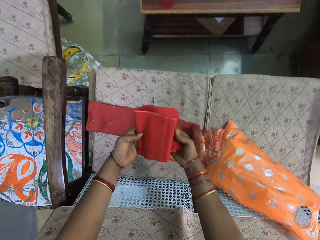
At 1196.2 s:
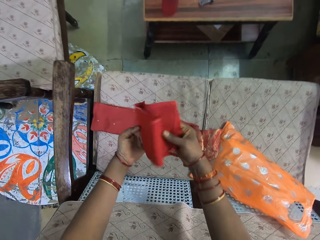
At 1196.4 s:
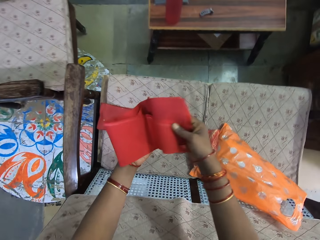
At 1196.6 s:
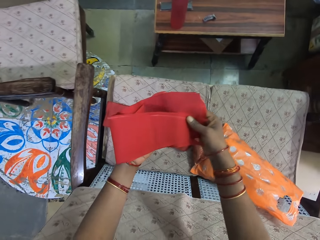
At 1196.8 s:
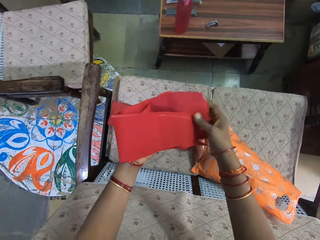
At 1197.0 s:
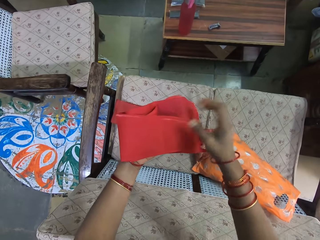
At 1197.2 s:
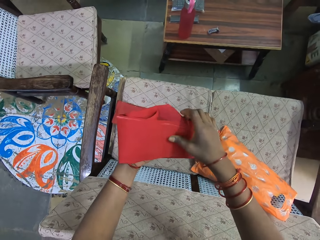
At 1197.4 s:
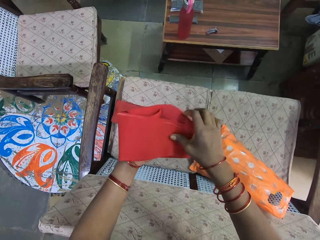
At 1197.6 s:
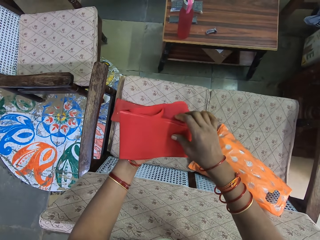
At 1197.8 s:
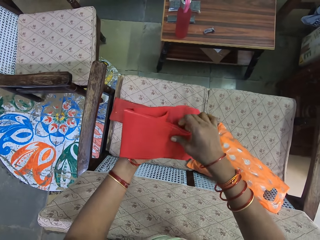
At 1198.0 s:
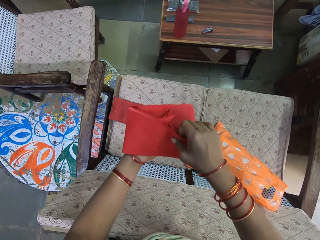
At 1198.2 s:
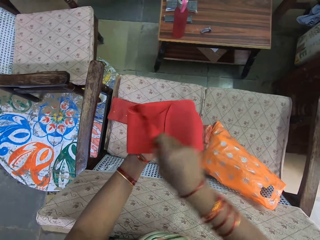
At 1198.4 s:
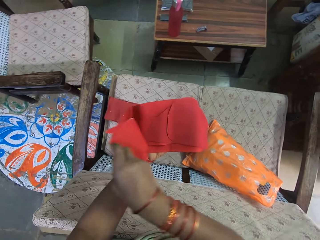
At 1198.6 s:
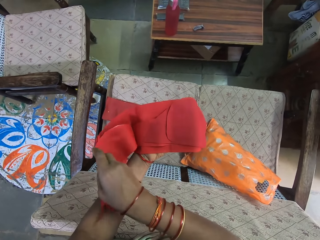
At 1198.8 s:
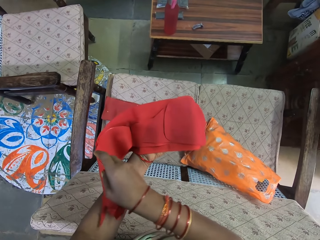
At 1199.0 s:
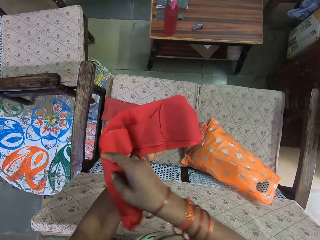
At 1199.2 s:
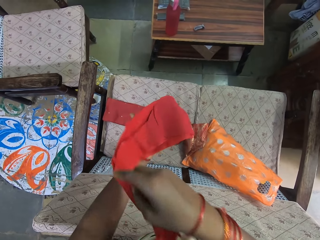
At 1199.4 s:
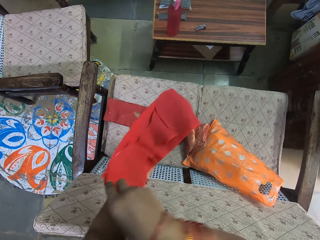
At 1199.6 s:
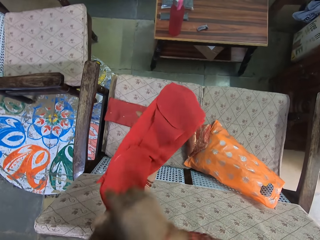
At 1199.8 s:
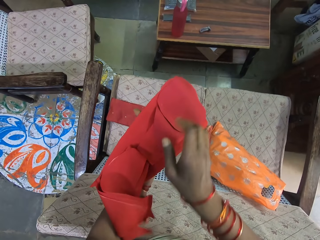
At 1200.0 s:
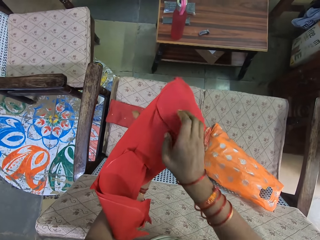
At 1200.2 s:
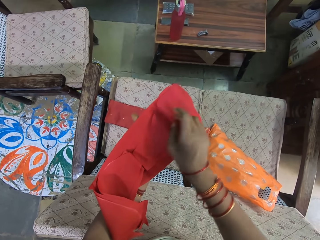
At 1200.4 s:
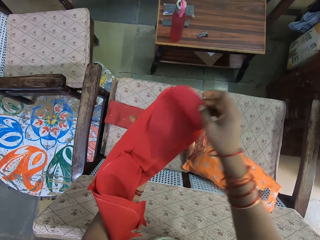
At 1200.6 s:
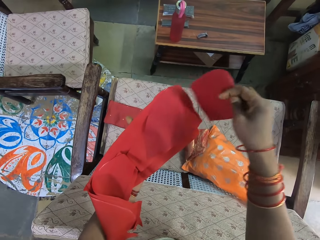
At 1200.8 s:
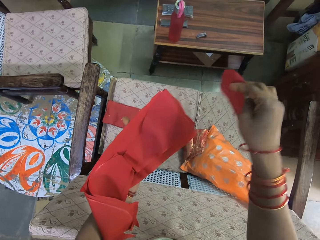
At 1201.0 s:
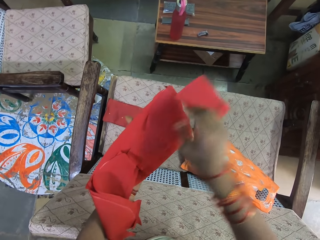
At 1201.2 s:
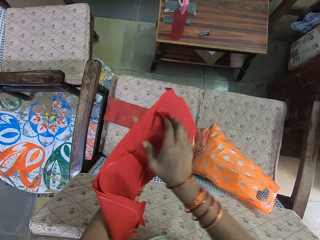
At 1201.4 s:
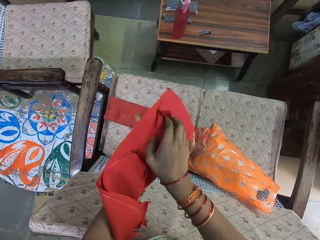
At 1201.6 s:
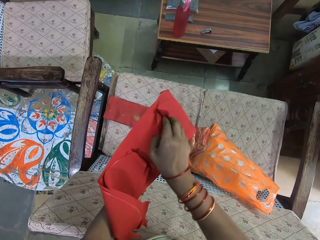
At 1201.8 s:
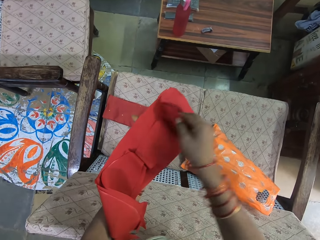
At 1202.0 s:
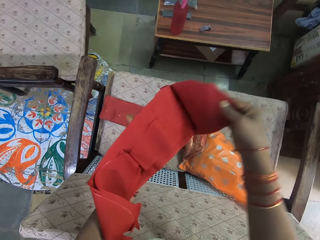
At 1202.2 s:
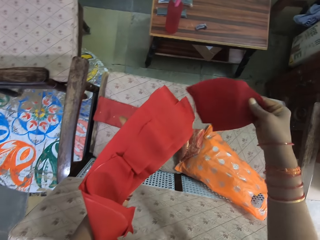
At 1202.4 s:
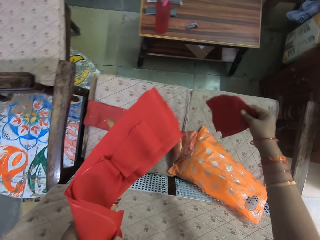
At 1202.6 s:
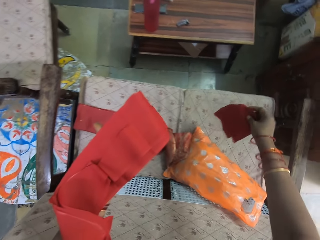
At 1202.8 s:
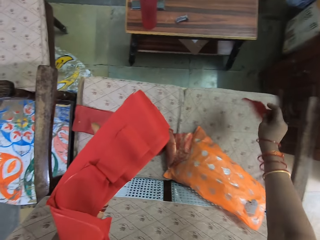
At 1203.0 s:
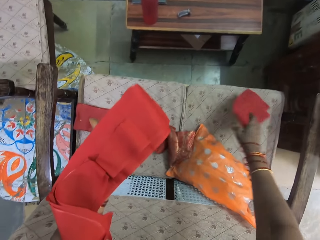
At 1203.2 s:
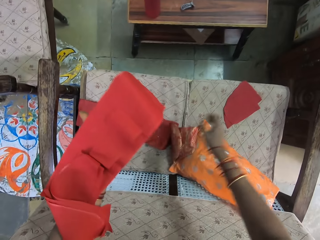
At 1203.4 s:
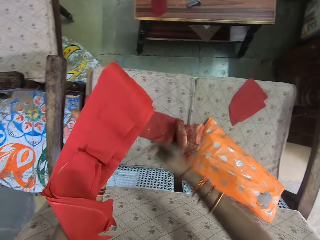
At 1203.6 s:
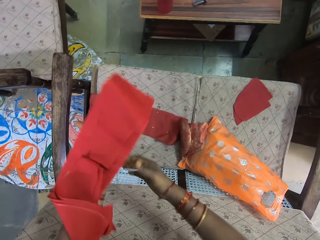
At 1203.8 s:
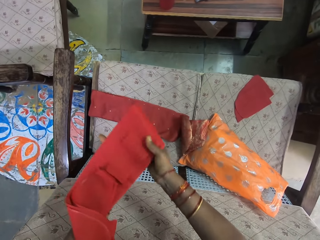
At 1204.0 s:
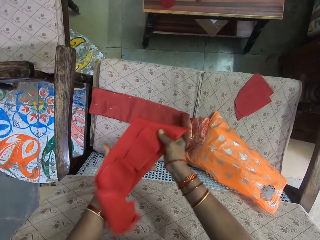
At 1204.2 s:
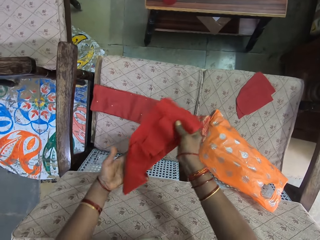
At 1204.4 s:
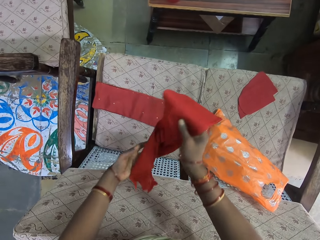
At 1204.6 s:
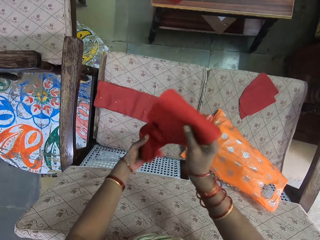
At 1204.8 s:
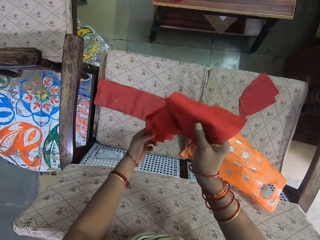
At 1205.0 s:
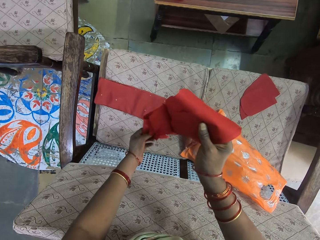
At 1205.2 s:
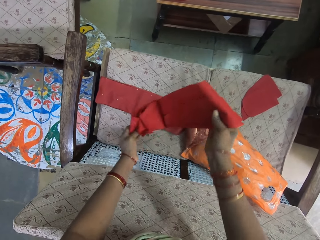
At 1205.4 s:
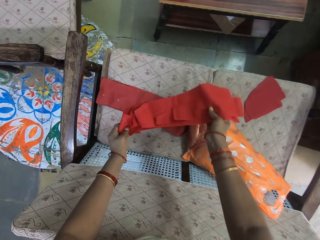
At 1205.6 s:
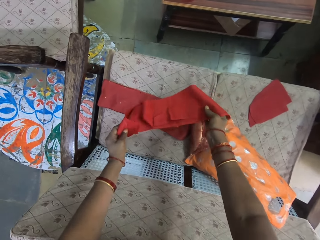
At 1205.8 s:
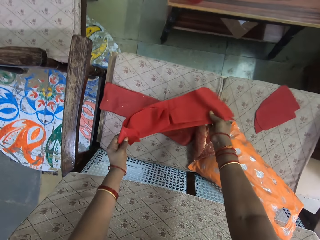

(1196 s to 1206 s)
The camera wearer picks the material or fabric from the chair. She unfolds the material in her hands. She looks at the fabric. She looks at the fabric again. She picks the material from her hand. She drops the material on the chair. She holds the material with her hands.

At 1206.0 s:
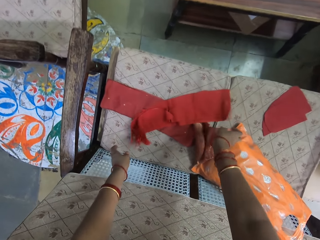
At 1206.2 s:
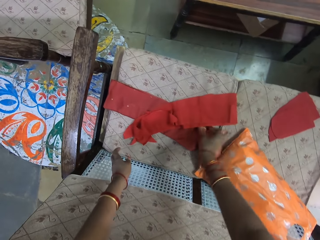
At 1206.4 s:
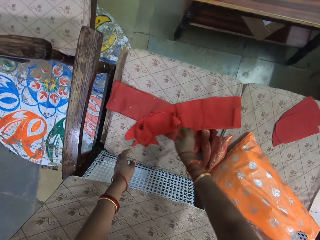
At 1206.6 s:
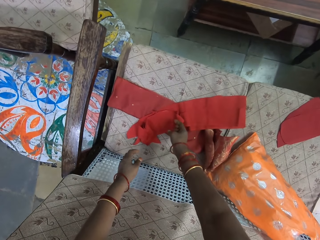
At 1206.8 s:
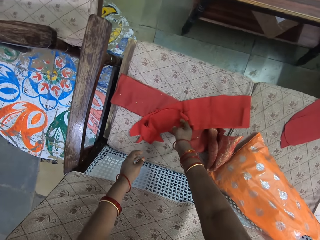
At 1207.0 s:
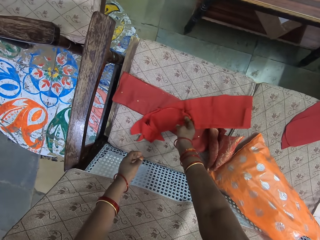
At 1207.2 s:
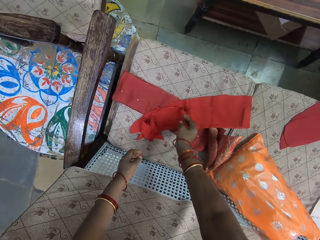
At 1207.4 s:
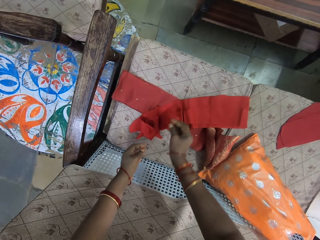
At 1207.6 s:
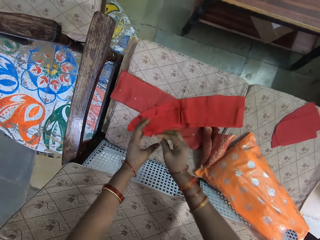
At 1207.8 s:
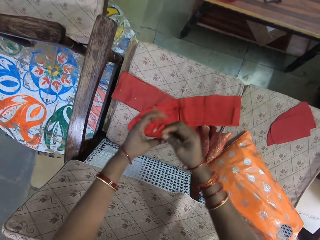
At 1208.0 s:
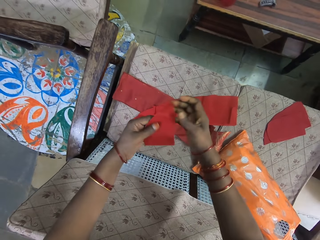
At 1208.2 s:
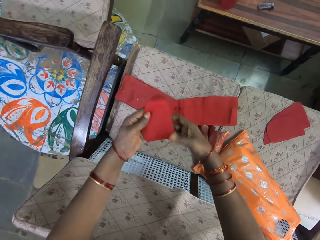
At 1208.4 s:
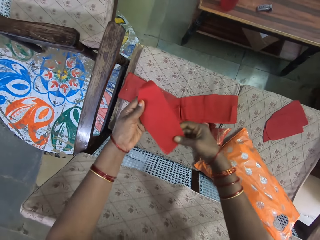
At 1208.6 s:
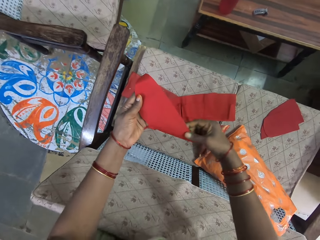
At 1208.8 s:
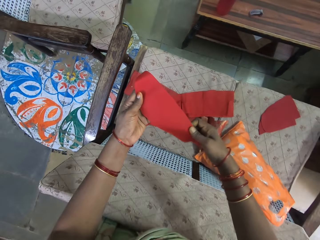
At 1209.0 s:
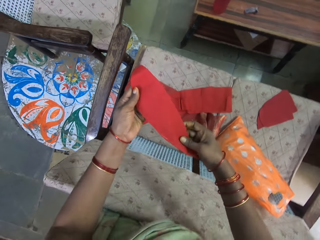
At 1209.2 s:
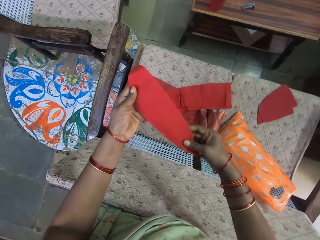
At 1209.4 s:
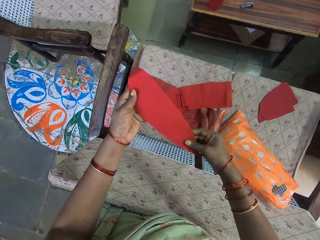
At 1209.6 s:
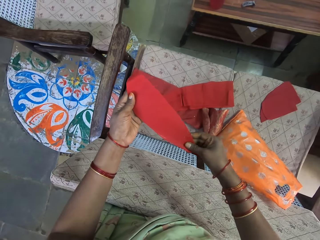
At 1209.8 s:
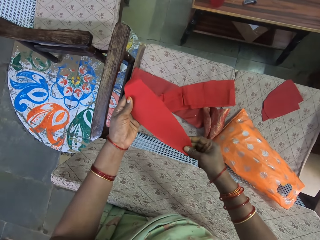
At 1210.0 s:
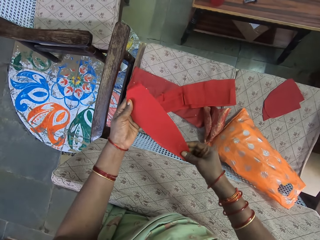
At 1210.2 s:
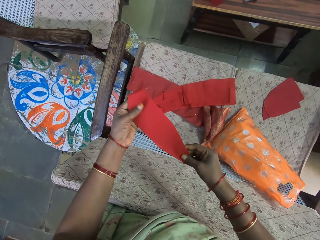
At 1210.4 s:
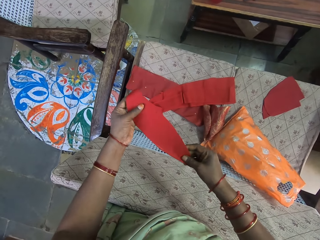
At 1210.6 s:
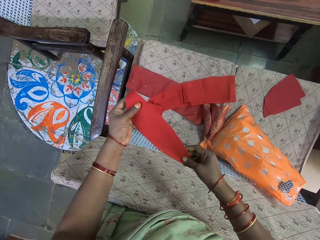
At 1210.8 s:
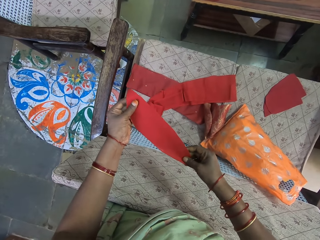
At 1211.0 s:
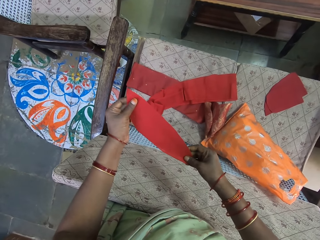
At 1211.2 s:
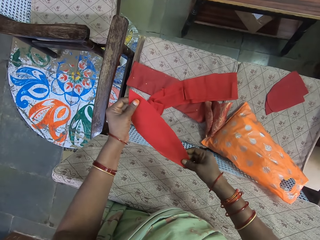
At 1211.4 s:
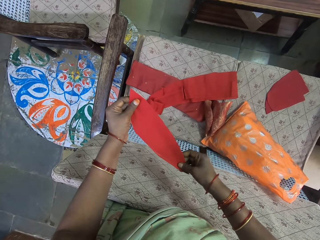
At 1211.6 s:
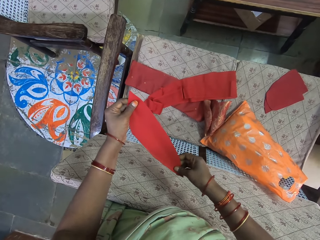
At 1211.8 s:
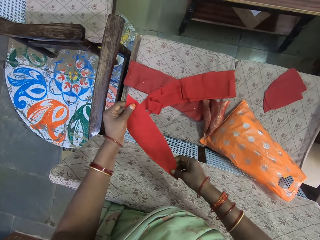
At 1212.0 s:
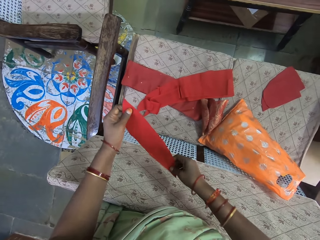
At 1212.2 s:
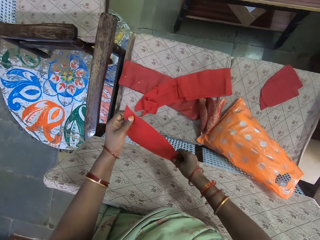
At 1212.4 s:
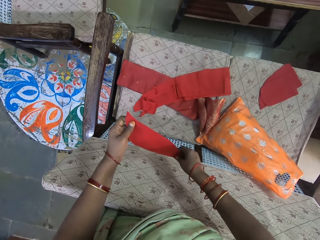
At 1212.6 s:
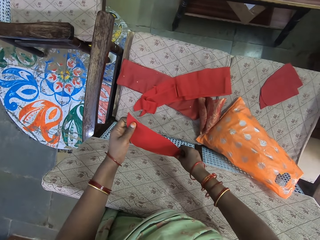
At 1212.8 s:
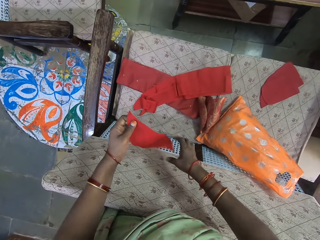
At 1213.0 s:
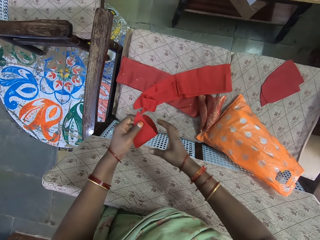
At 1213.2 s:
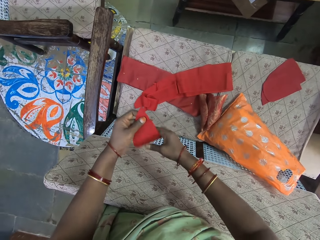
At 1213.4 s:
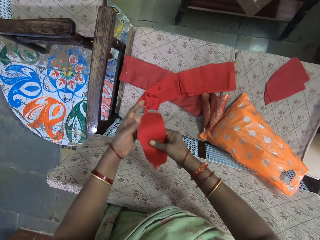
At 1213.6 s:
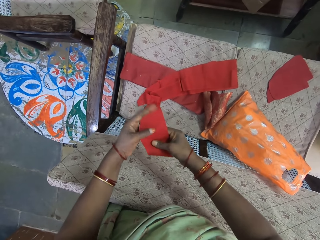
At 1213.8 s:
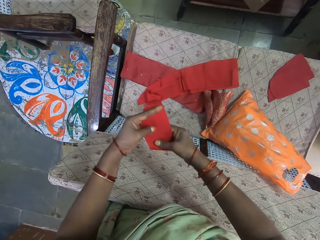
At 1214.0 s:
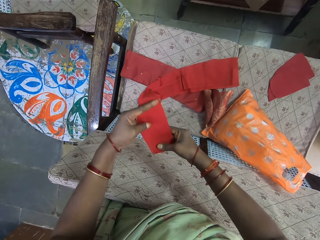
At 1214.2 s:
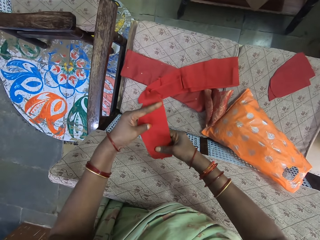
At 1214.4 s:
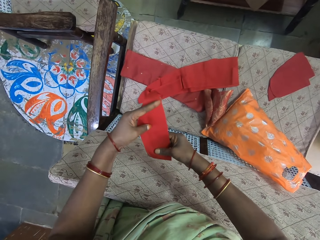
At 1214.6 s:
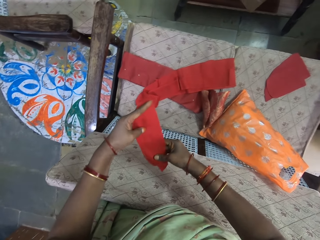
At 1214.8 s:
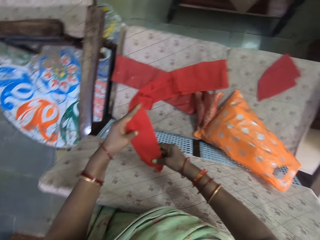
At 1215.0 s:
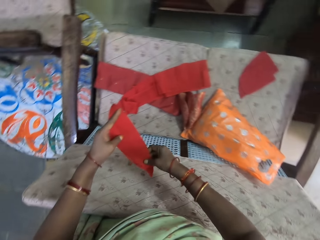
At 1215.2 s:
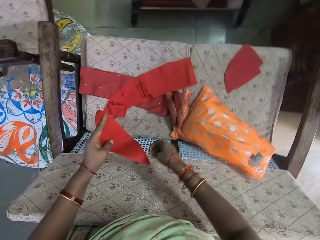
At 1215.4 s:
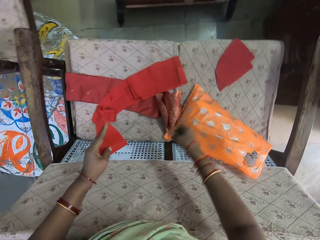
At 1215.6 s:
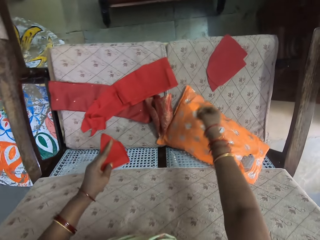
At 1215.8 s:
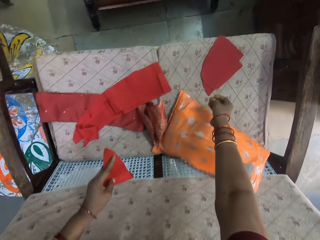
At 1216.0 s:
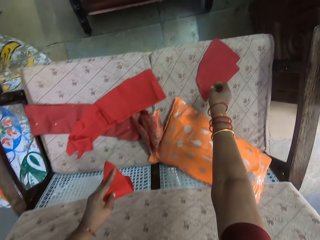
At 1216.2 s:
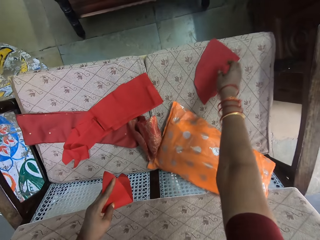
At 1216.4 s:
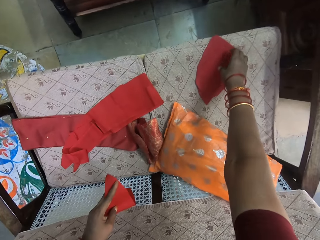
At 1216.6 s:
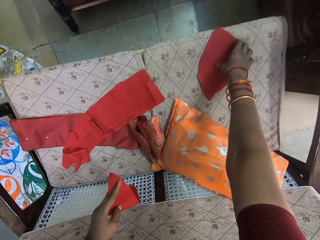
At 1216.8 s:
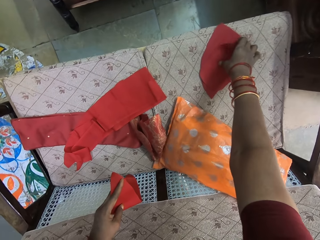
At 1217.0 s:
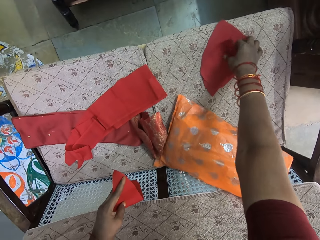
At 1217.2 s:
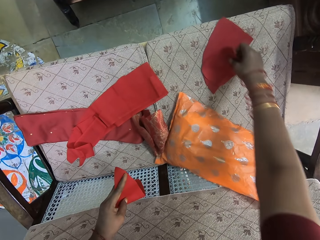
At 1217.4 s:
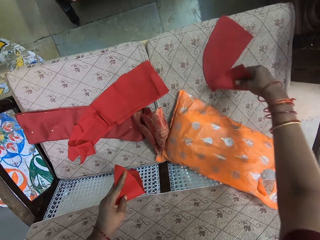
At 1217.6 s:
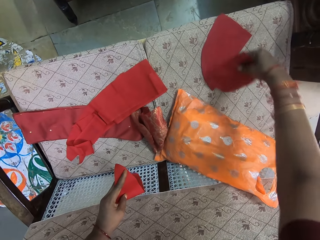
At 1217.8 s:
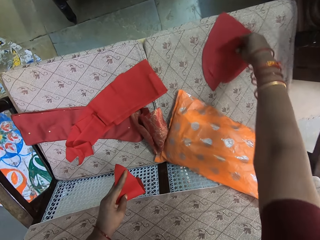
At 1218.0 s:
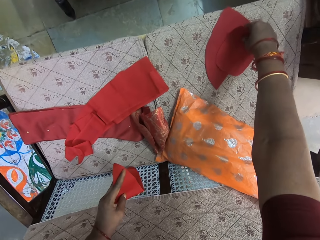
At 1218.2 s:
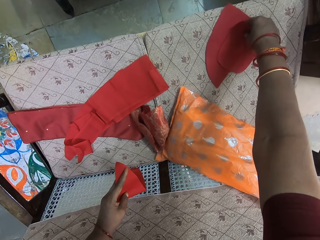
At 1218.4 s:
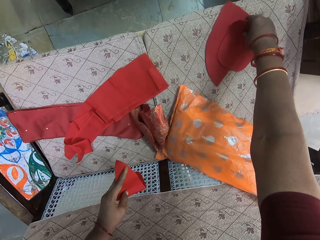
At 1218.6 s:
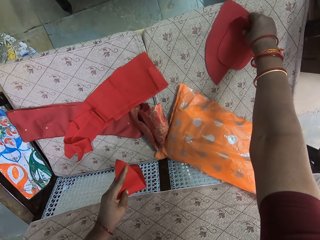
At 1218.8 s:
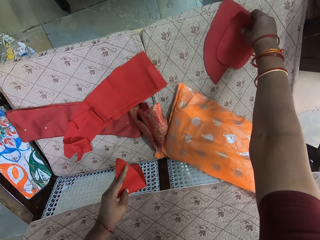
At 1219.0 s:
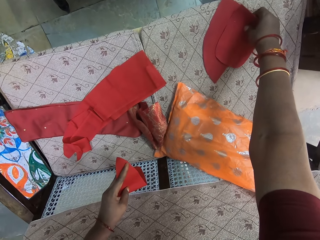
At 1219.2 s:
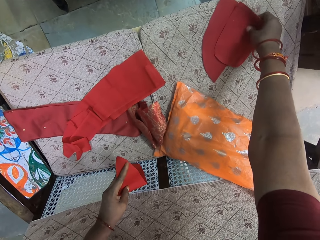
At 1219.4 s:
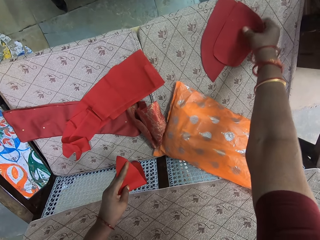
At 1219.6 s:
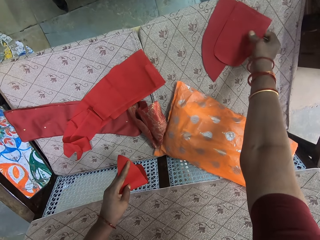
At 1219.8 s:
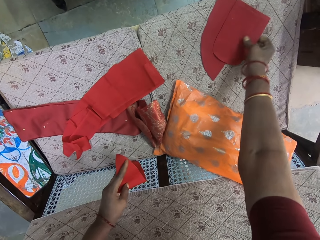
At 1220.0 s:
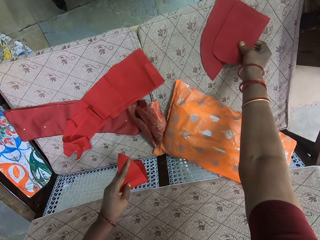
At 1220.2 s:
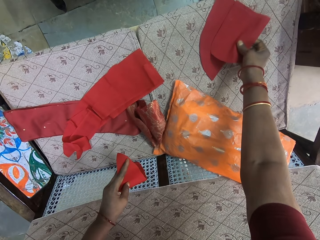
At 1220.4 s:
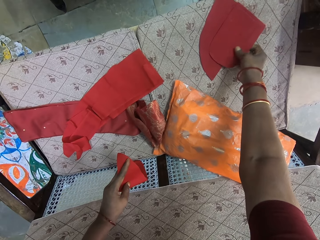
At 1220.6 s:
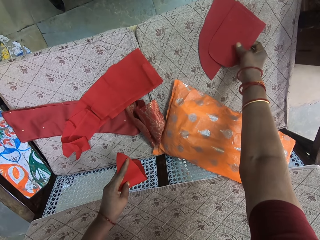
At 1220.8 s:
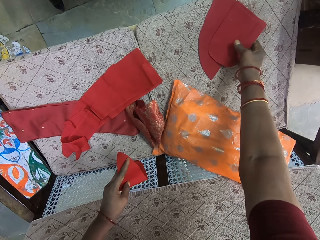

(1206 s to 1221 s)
The camera wearer drops the material on the chair. They pick a material from the chair. They look at the material or fabric. They pick the material from the chair again. They stretch the fabric. They pick the fabric.
